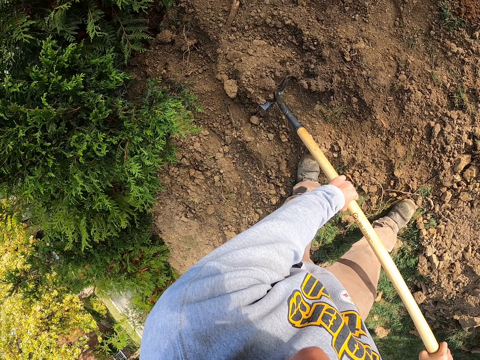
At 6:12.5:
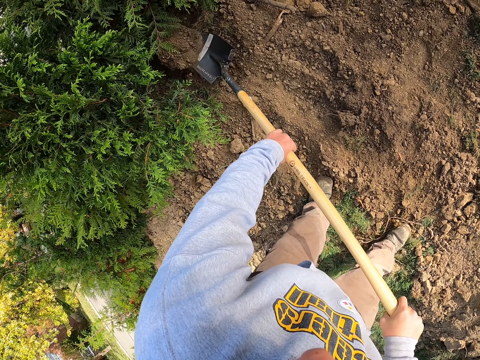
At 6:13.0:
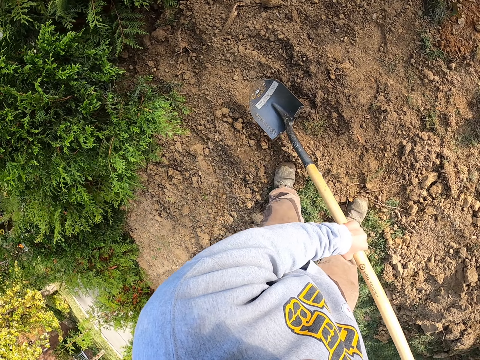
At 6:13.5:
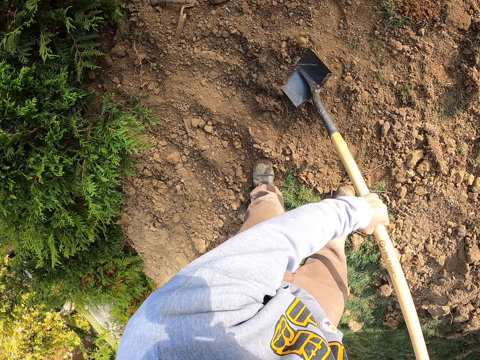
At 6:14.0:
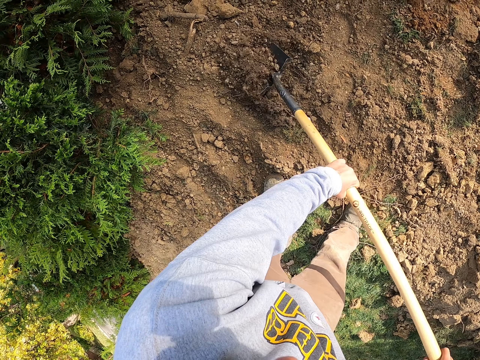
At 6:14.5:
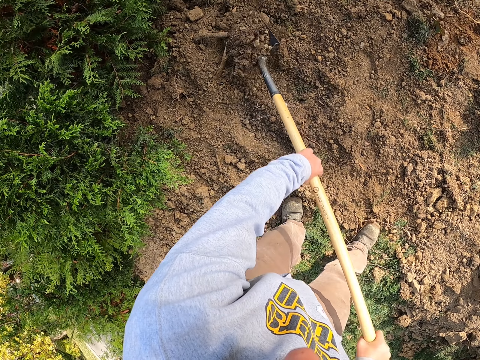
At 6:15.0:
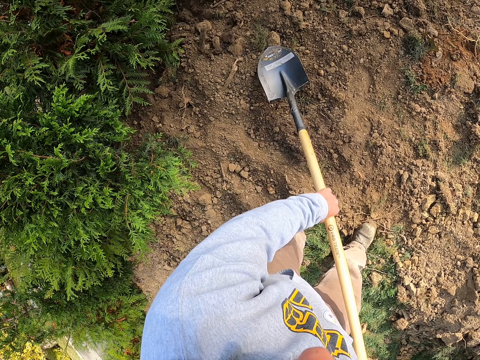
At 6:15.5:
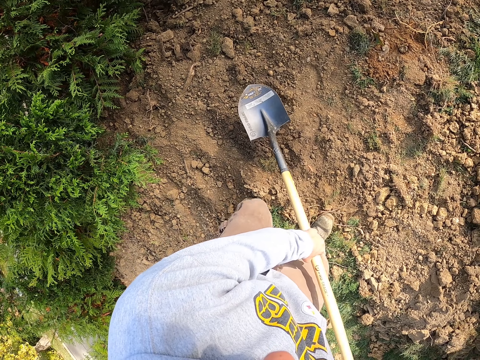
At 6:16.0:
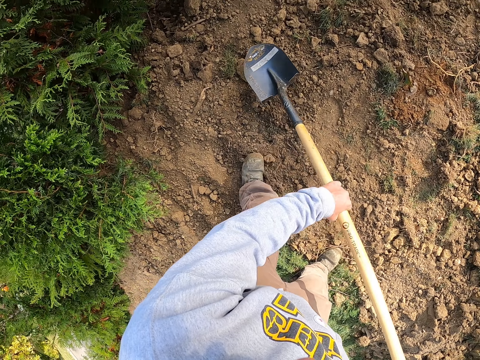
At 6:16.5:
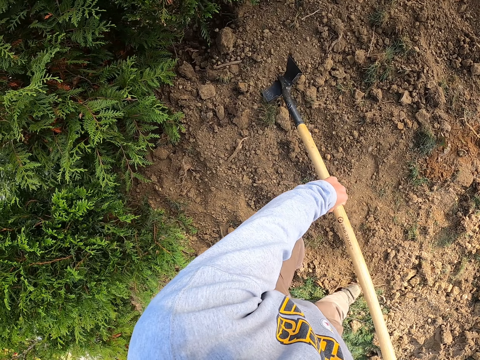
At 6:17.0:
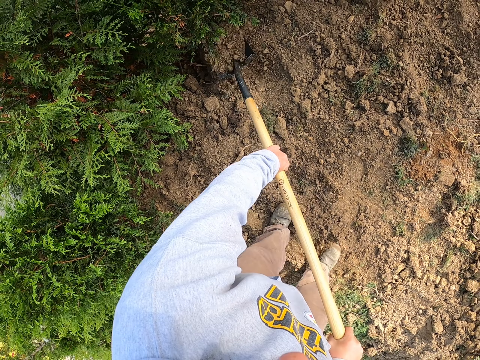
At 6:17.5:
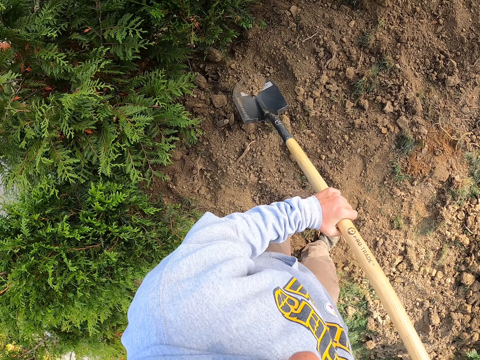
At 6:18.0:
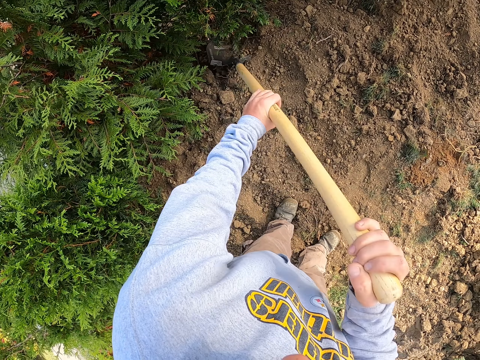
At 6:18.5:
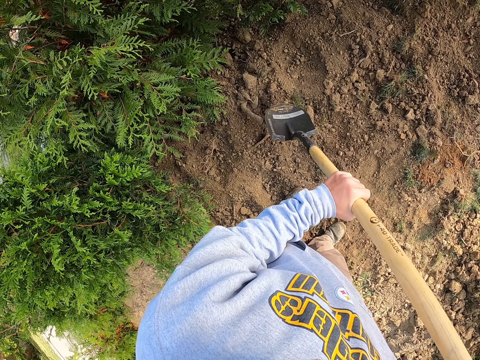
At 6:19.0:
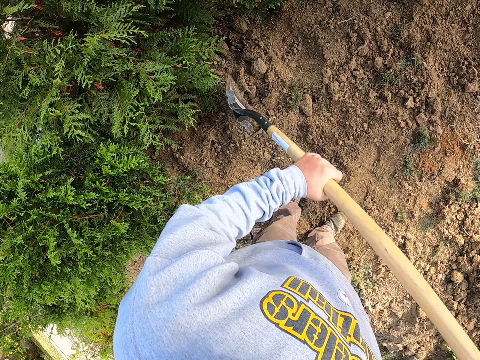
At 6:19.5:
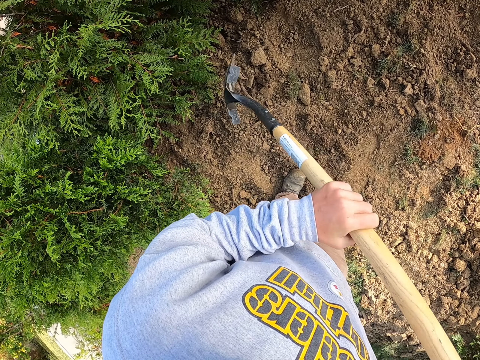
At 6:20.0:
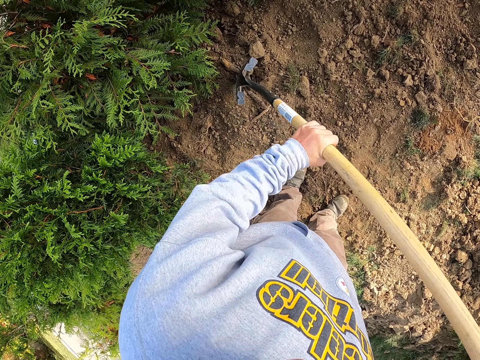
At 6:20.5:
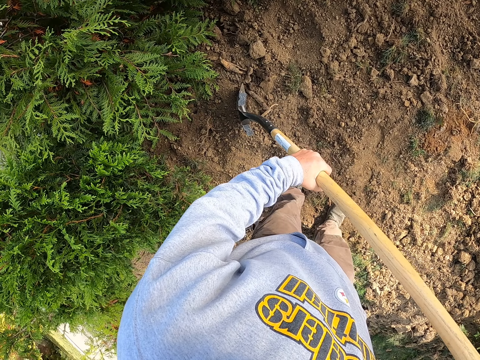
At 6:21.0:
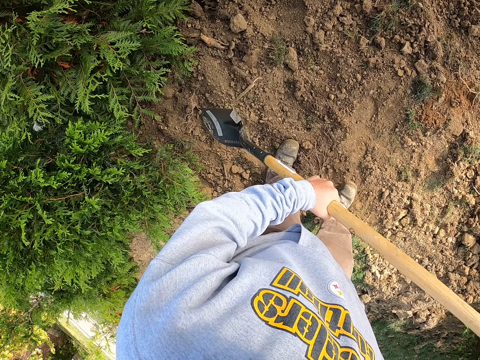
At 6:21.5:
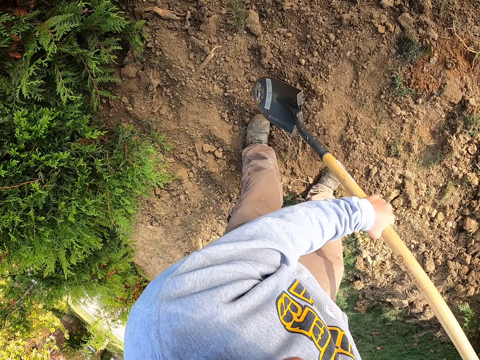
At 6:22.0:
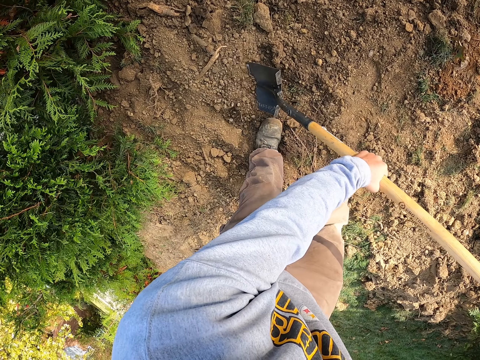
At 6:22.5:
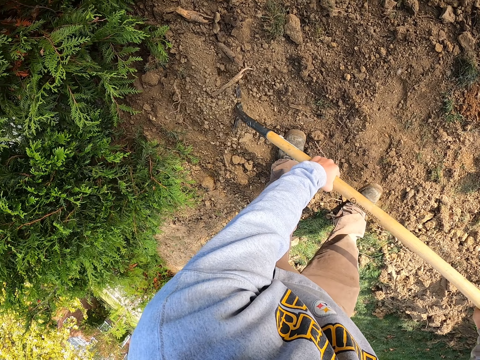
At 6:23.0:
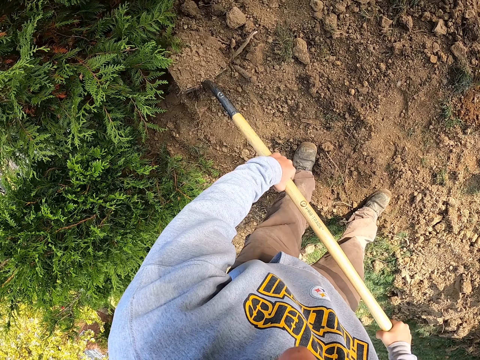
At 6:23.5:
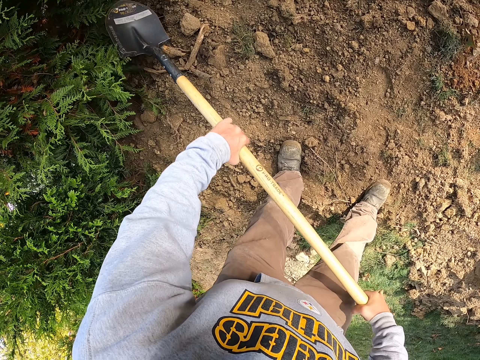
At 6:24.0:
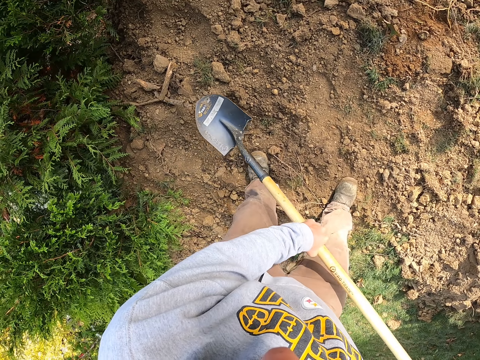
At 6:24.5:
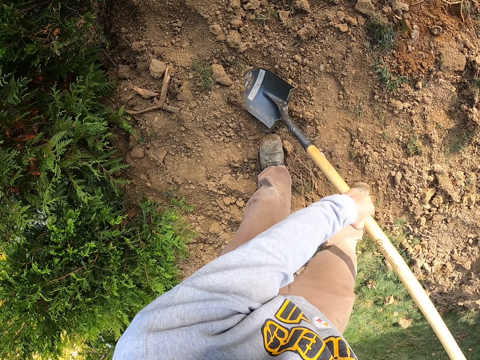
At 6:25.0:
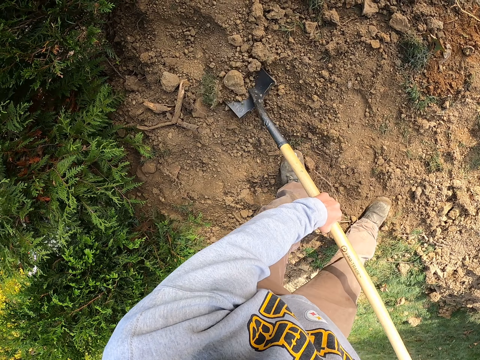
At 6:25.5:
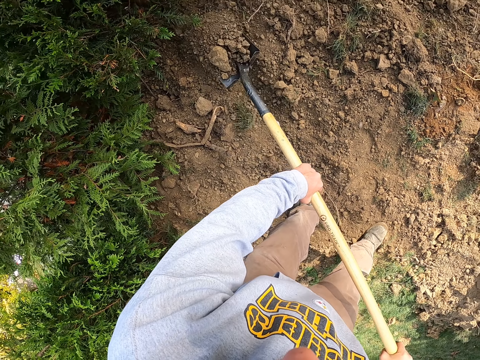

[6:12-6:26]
The camera wearer throws the soil on the spade. They scoop the soil. They throw the soil on the spade. They scoop the soil. They throw the soil on the spade. They hit the soil with the spade. They scoop the soil. They throw the soil on the spade. They scoop the soil.

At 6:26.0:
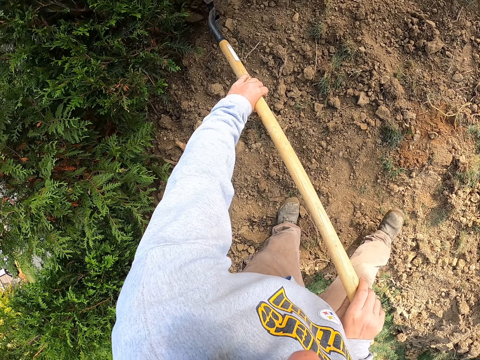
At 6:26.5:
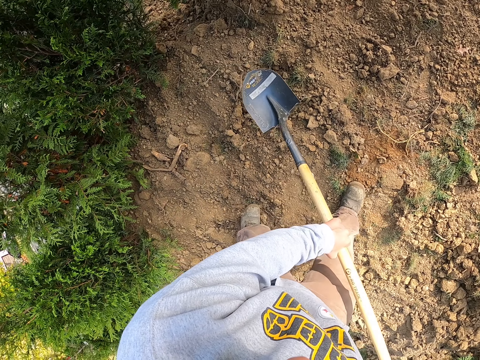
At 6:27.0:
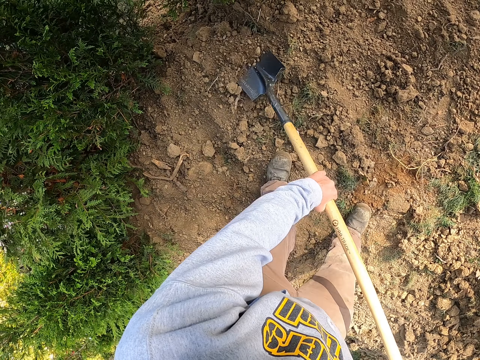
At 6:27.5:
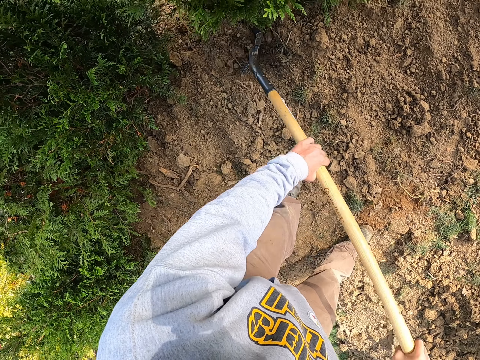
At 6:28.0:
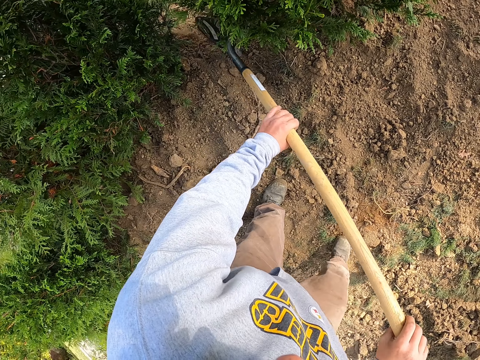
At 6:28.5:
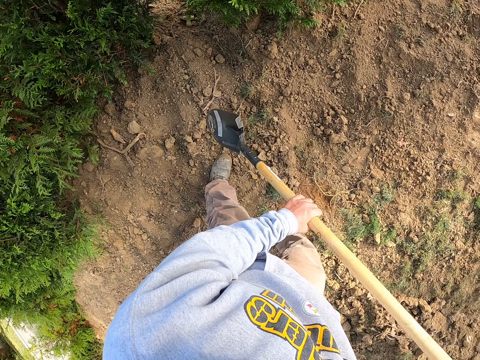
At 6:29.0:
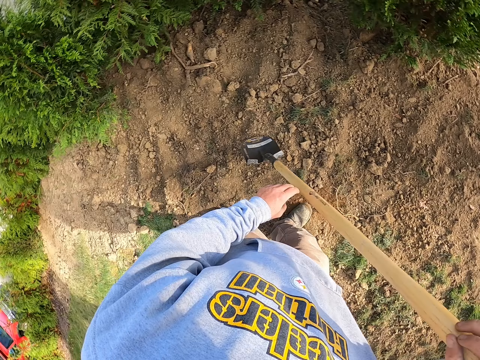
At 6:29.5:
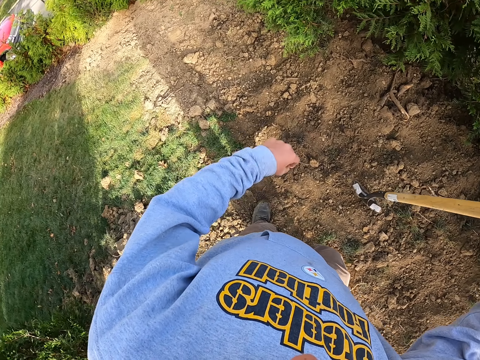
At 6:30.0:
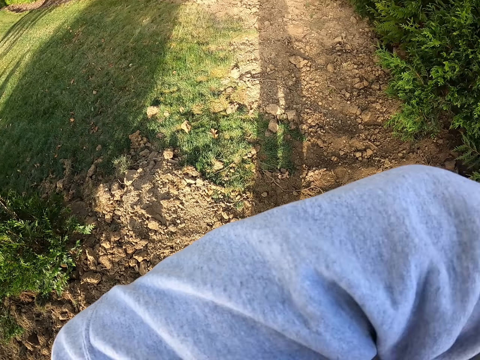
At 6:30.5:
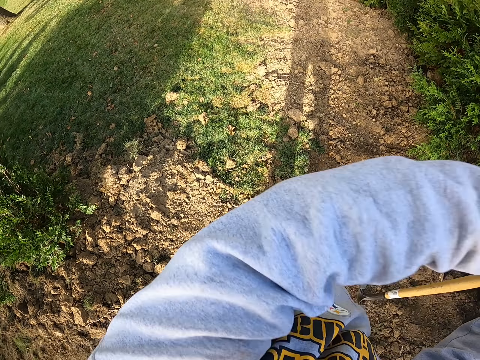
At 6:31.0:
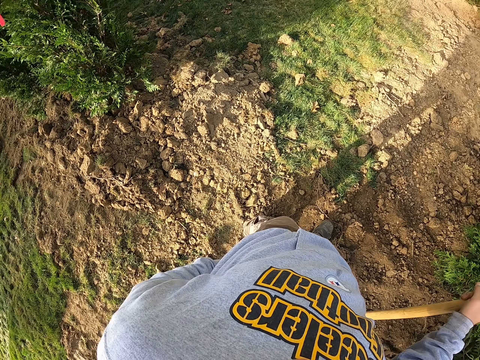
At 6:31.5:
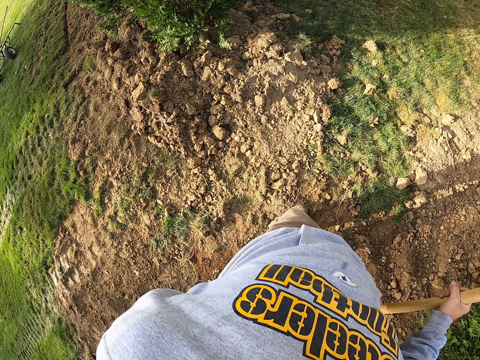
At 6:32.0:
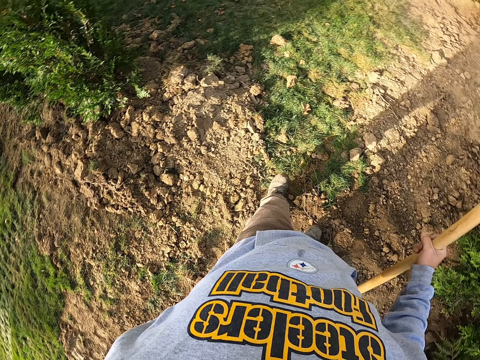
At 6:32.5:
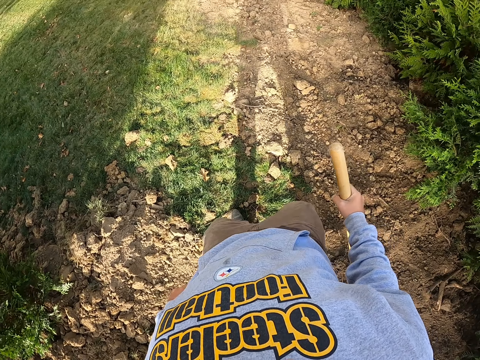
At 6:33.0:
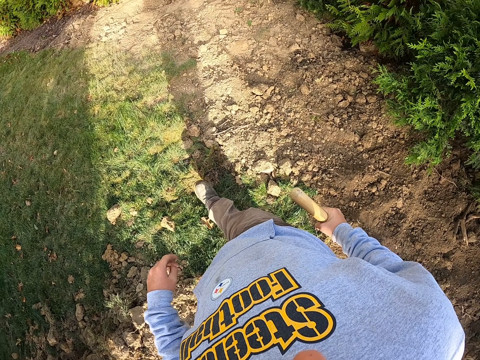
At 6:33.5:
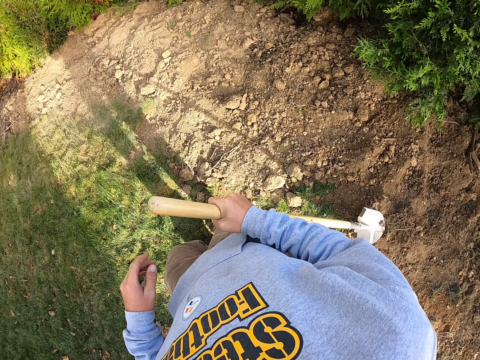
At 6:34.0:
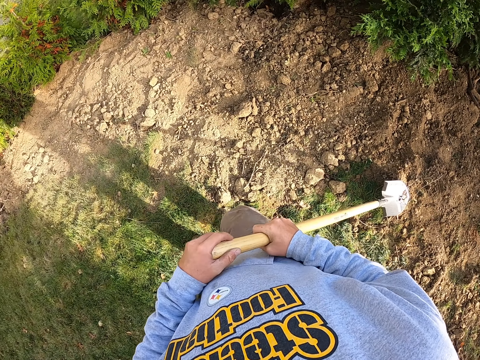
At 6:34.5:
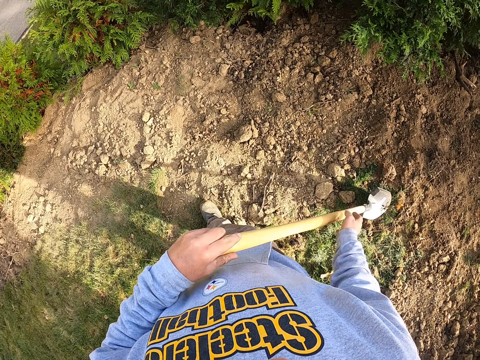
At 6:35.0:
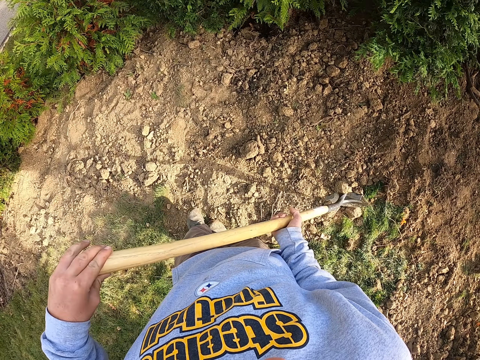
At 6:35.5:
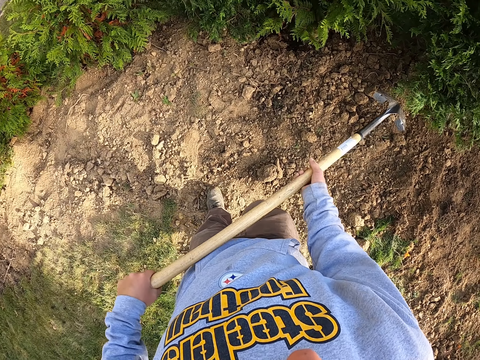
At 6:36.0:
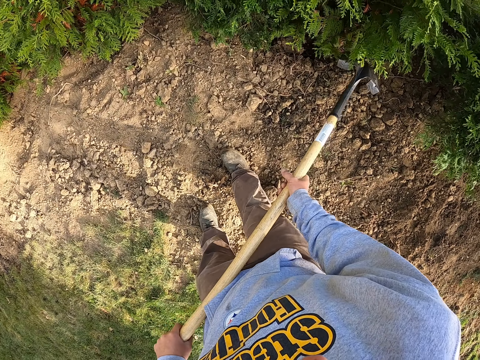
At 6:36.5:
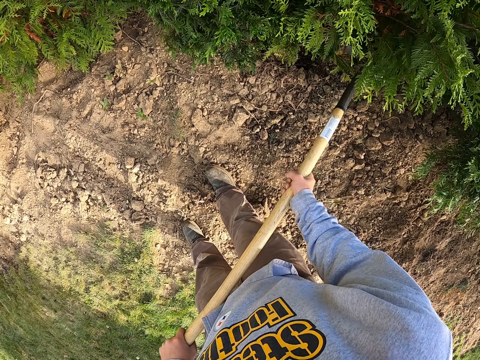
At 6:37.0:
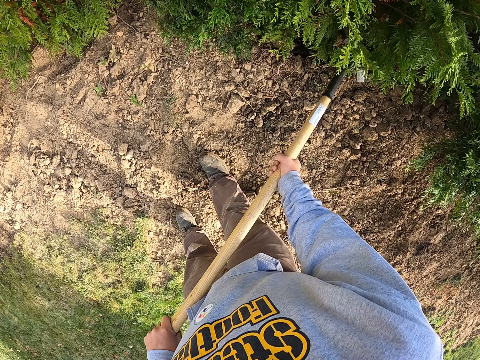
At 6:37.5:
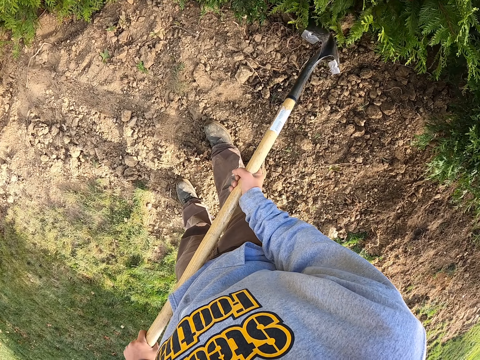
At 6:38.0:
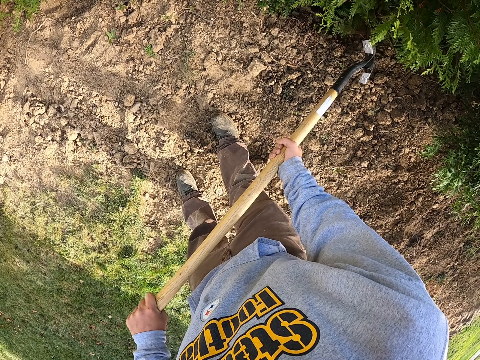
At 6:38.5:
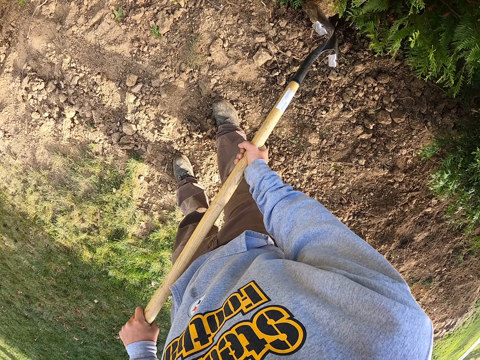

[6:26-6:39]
The camera wearer throws the soil on the spade. They scoop the soil. They hold the spade on both hands. They remove the left hand from the spade. They move the left hand. They wipe the face with the hand. They look around the compound. They walk around the compound. They pull the spade on the ground. They hold the spade on both hands. They hit soil with the spade. They move the soil with the spade.
